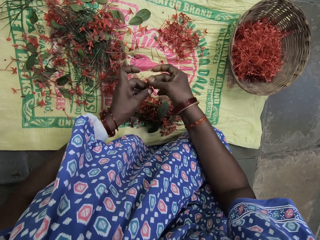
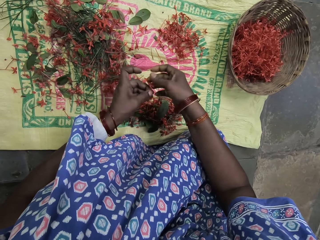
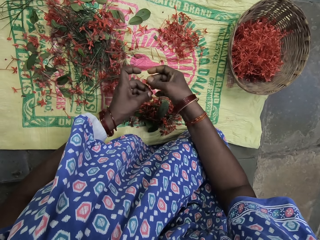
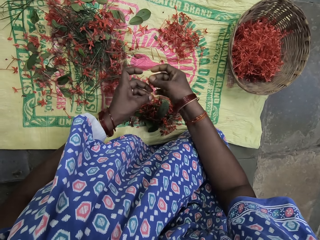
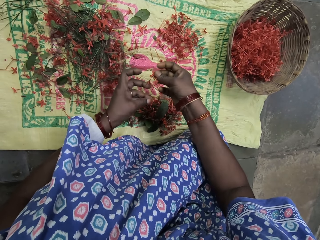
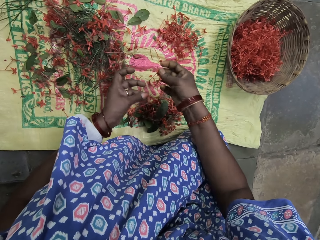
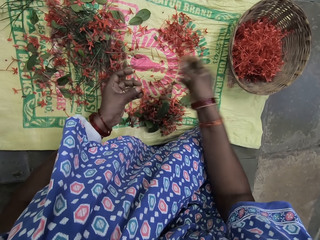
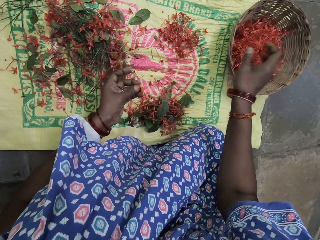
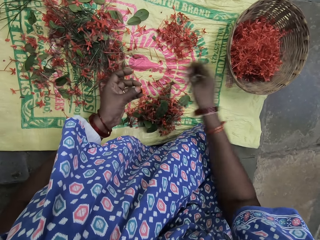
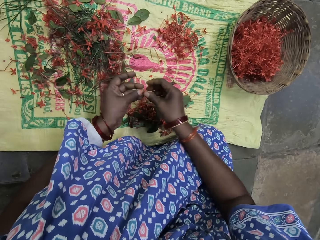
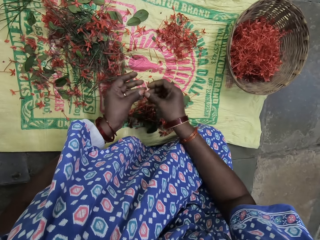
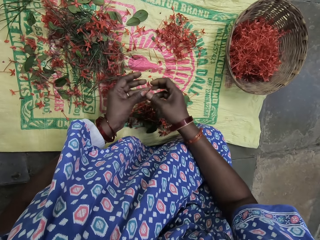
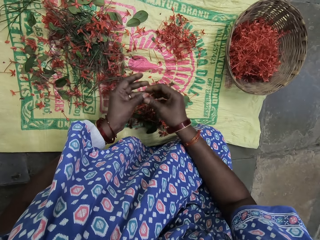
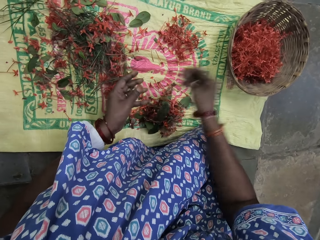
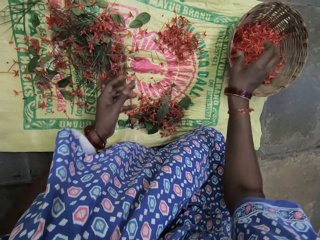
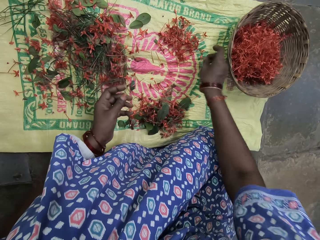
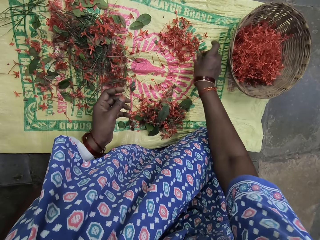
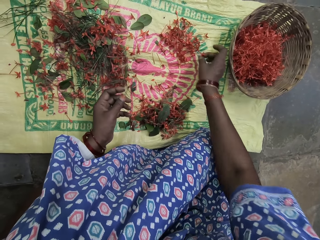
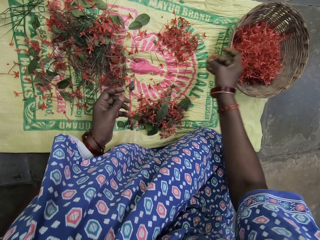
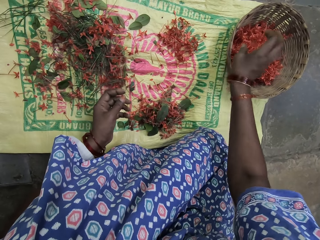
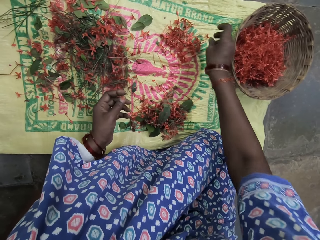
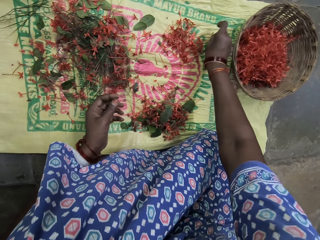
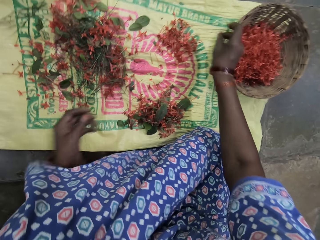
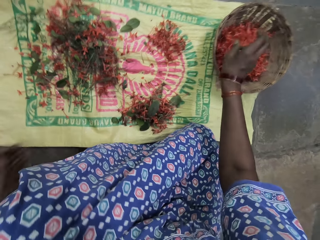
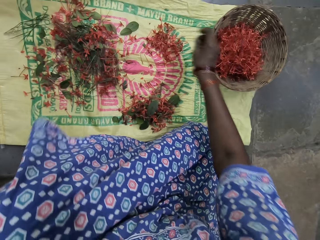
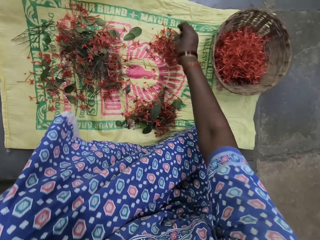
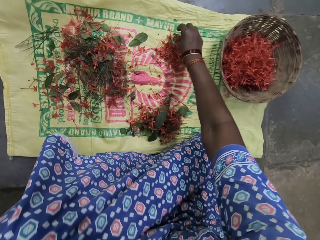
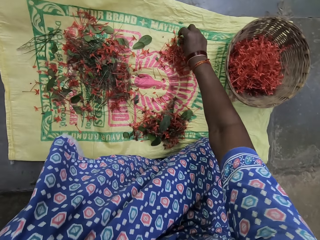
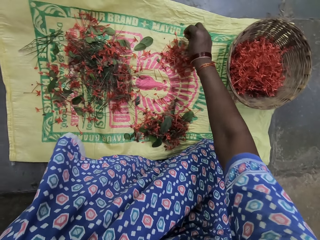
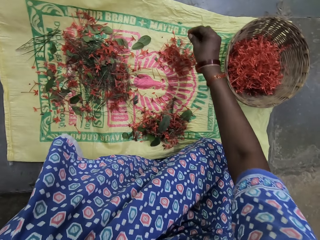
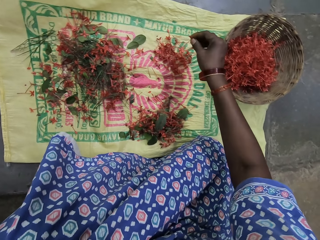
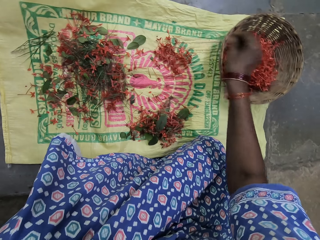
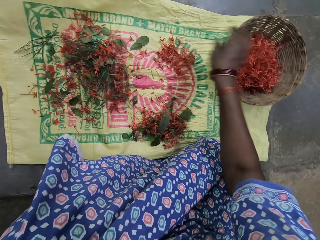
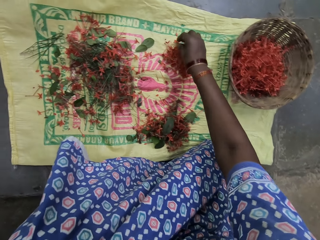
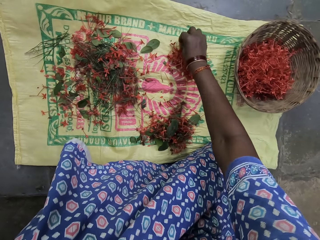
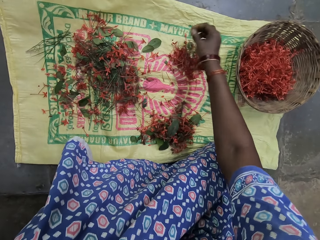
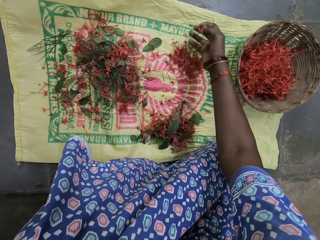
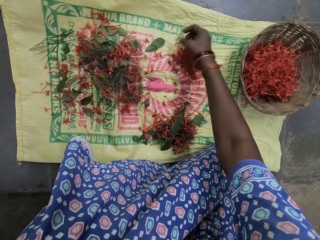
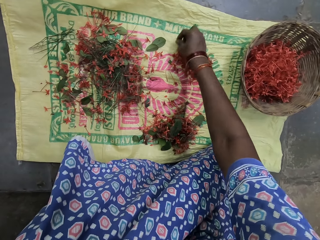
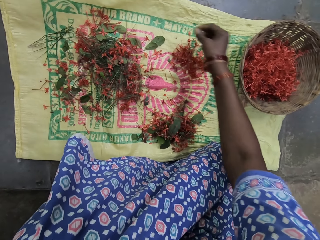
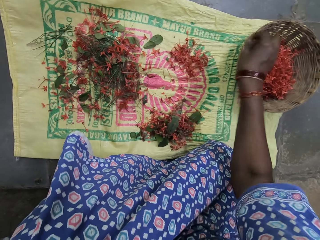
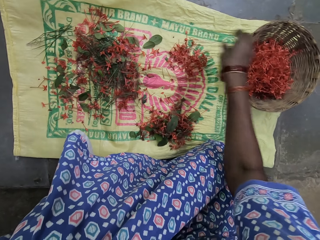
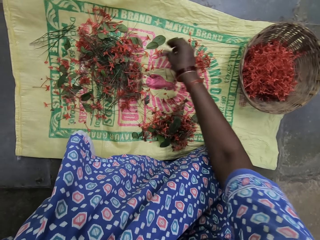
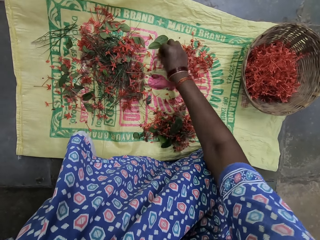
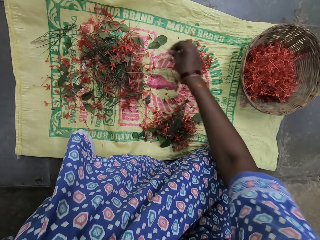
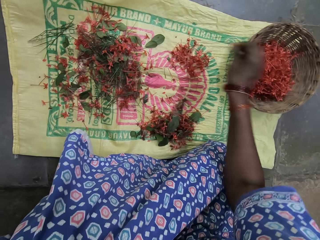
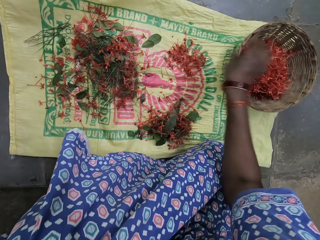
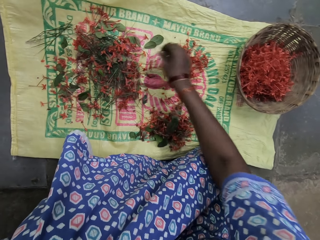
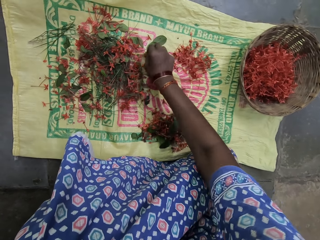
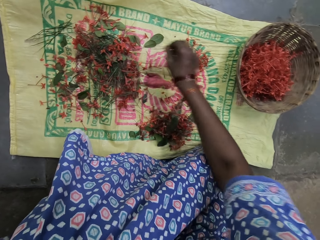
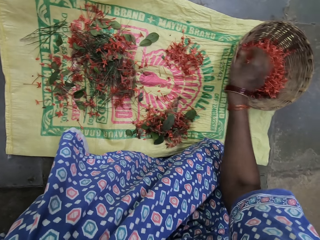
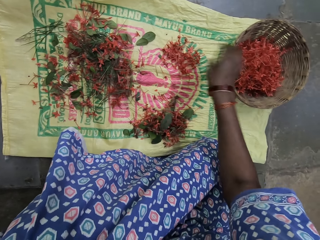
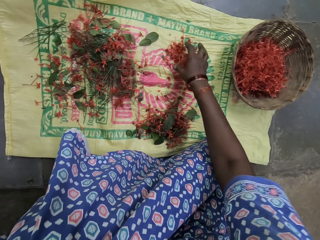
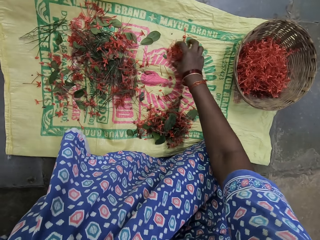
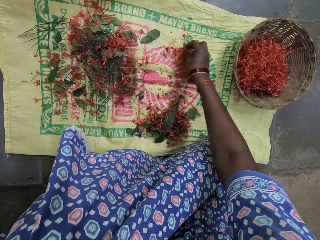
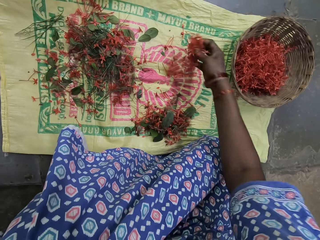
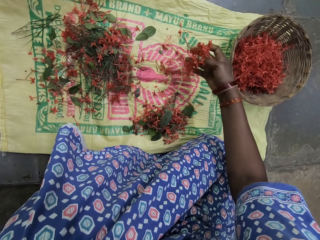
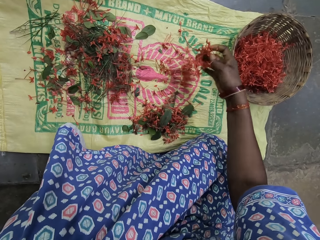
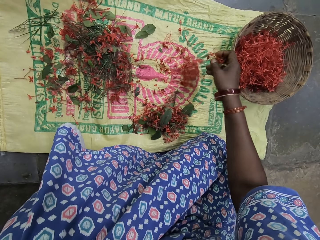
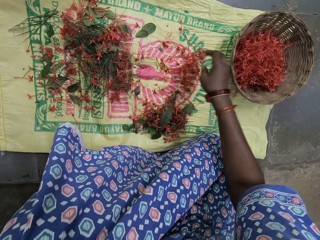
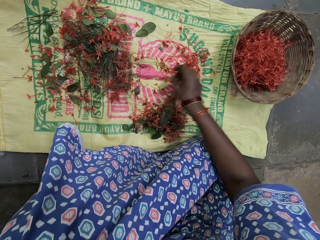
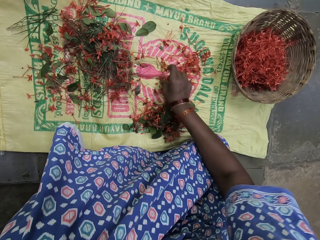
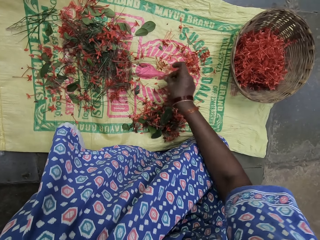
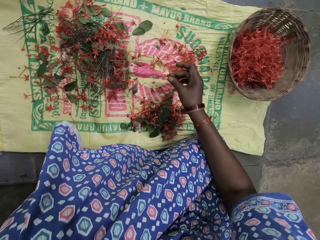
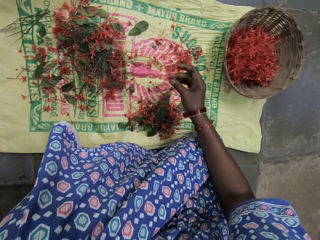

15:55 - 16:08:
The camera wearer cuts the flower. They put flowers in a basket. They hold the flowers. They put the flowers in the basket. They pick the flowers and put the flowers in the basket. They pick the flowers and put the flowers in the basket. They pick the flowers and put the flowers in the basket. They pick the flowers and put the flowers in the basket. They pick the flowers and put the flowers in the basket. They pick the flowers. They drop the flowers on the sack.

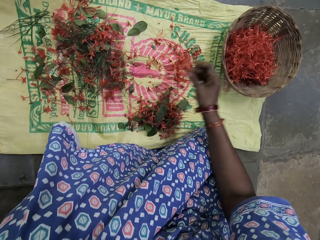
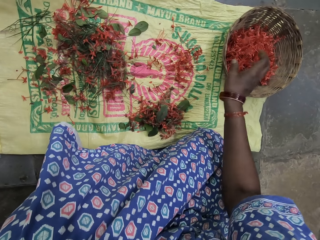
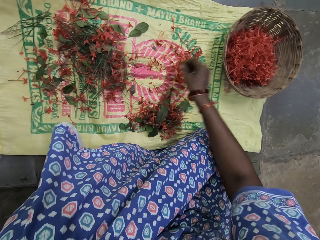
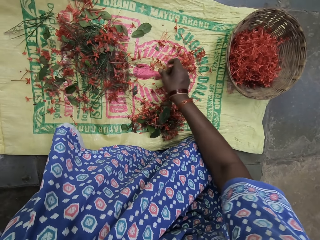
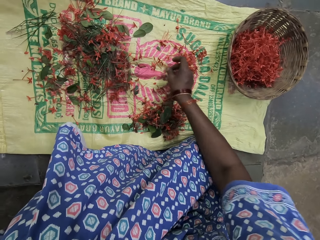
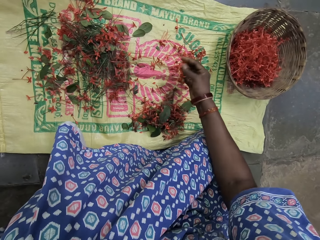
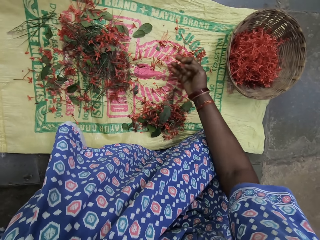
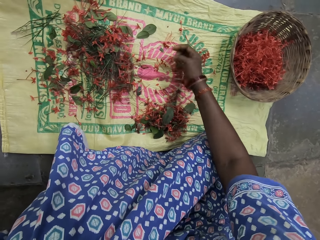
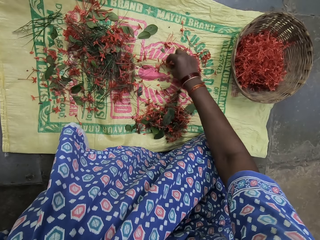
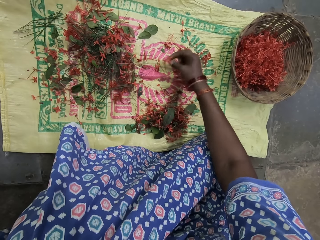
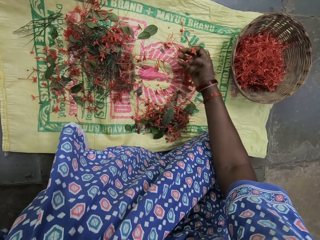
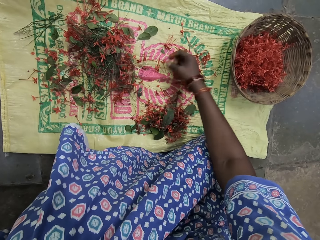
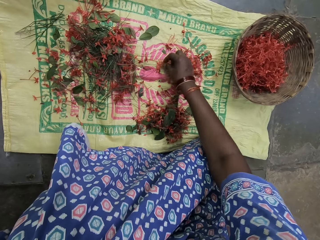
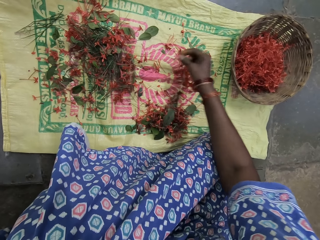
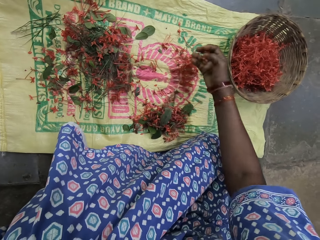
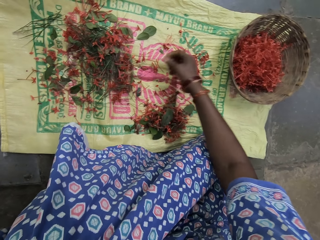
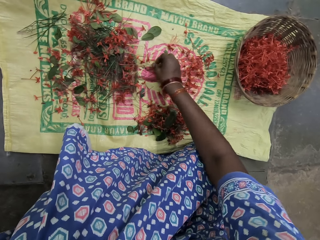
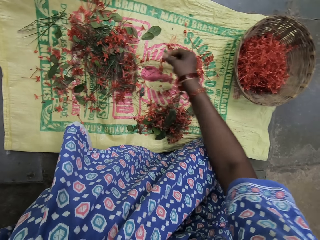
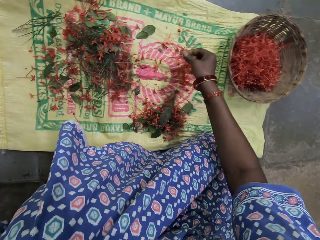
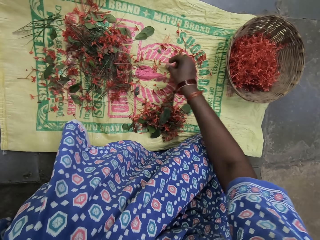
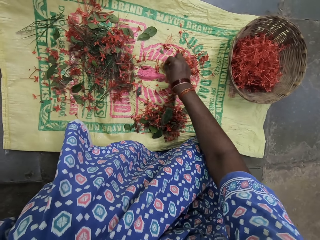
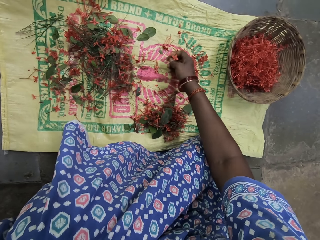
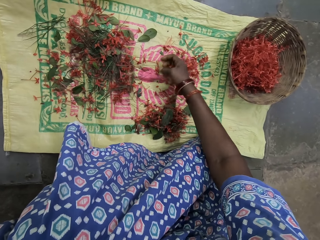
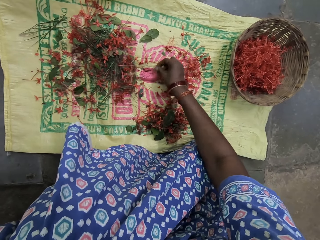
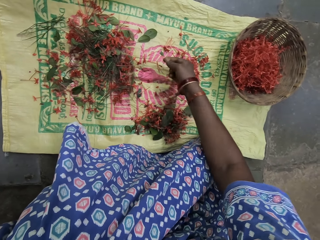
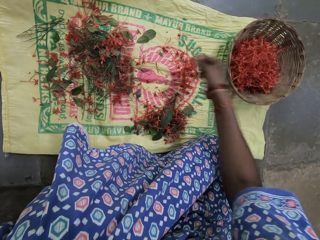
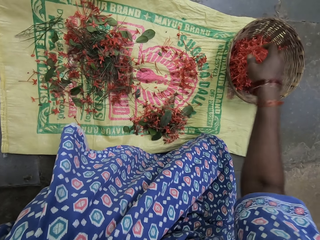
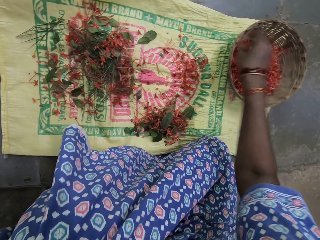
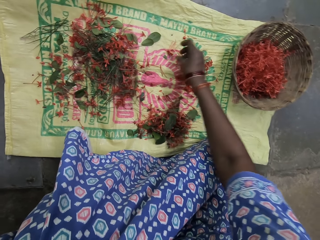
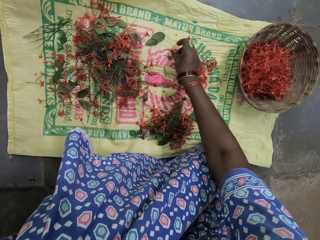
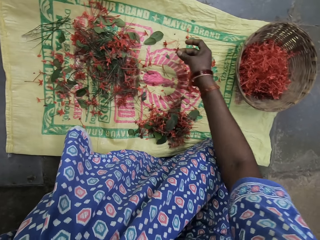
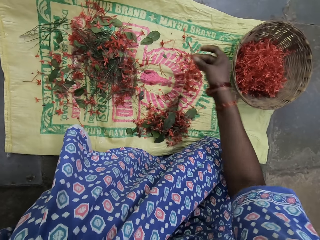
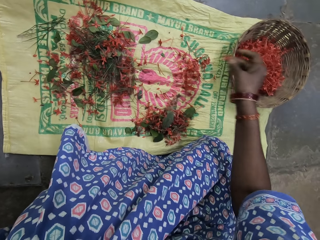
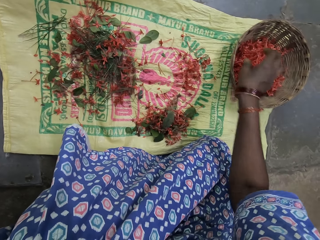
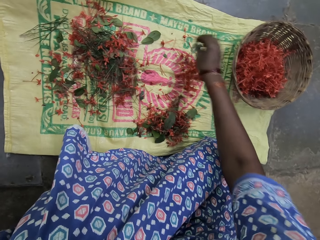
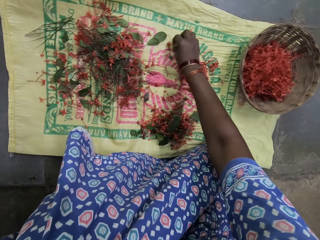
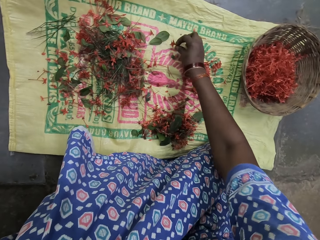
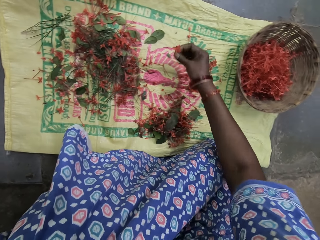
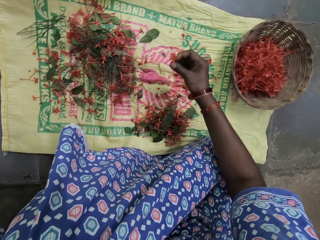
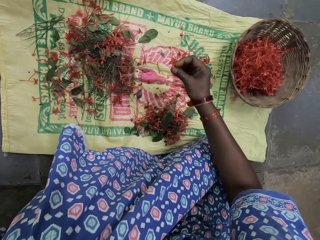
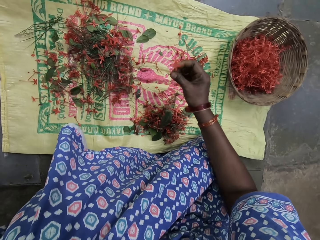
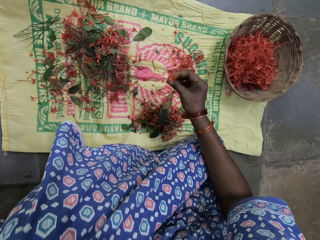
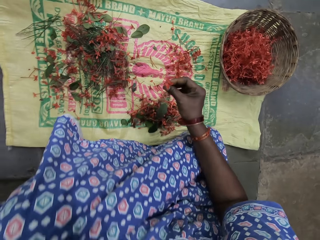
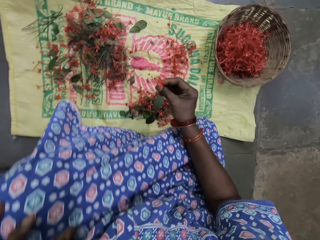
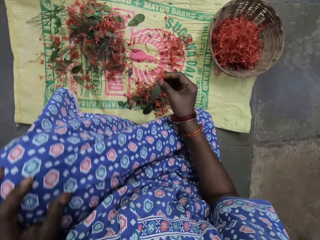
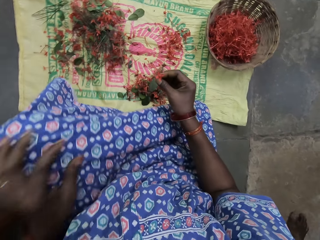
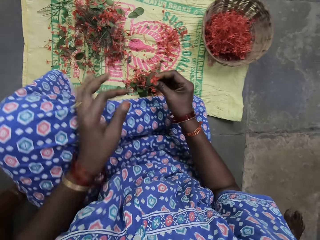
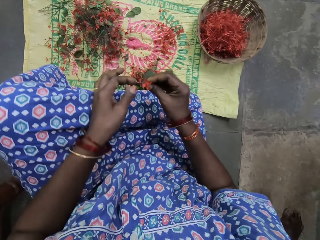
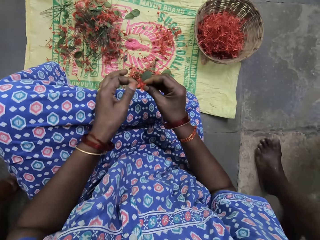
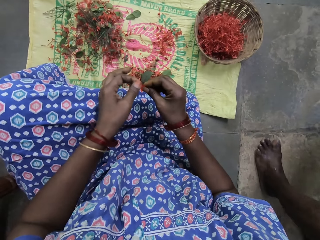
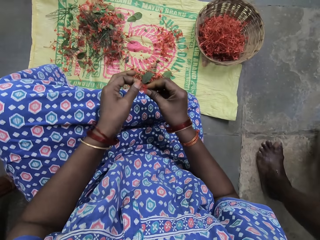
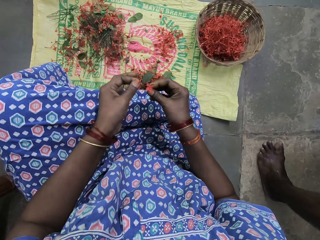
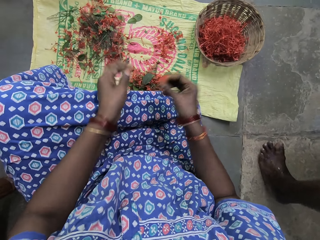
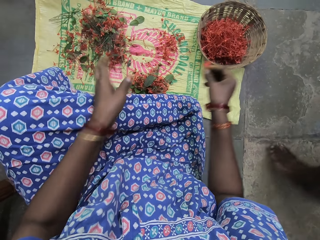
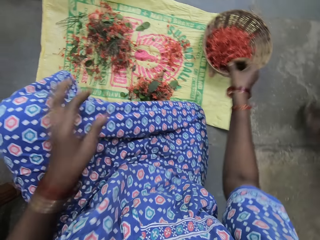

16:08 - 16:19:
The camera wearer picks flowers. She puts the flowers in a basket. She picks the flowers and puts the flowers in the basket. She picks the flowers and puts the flowers in the basket. She picks a flower. She holds the flower with her right hand. She holds the flower with both hands. She cuts the flower.
